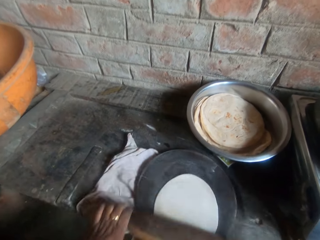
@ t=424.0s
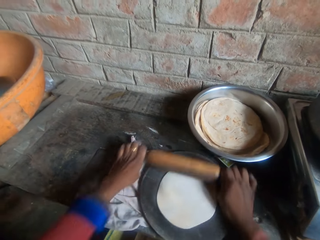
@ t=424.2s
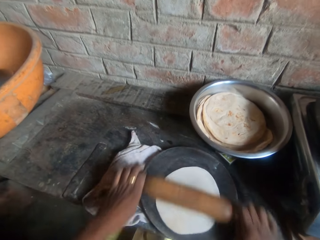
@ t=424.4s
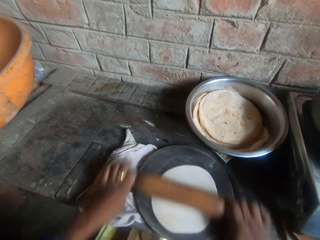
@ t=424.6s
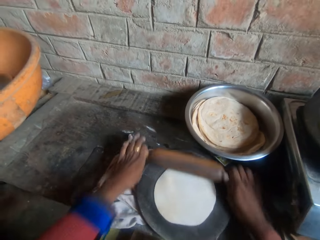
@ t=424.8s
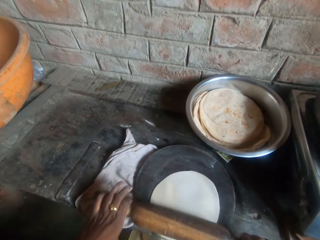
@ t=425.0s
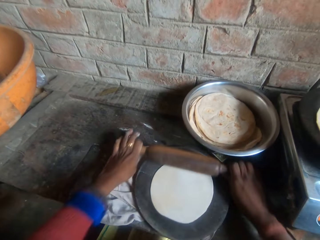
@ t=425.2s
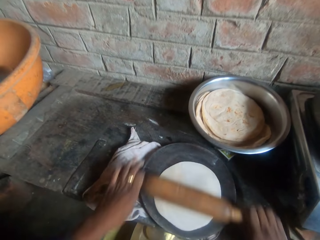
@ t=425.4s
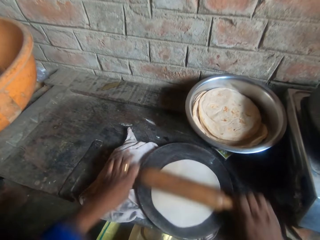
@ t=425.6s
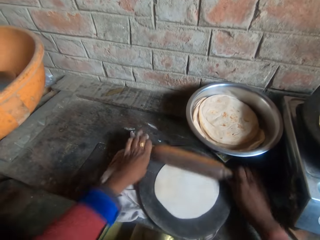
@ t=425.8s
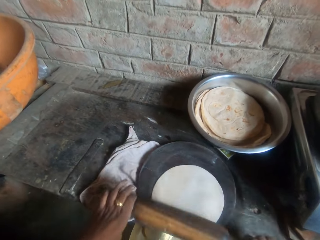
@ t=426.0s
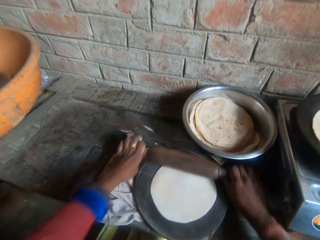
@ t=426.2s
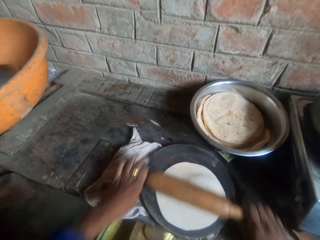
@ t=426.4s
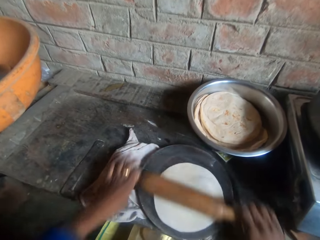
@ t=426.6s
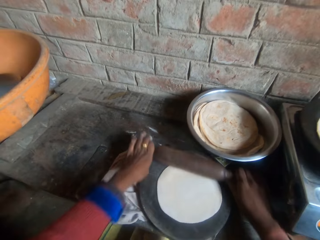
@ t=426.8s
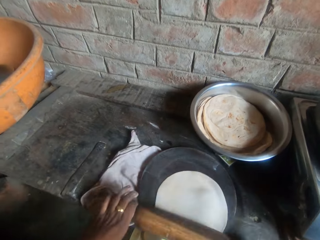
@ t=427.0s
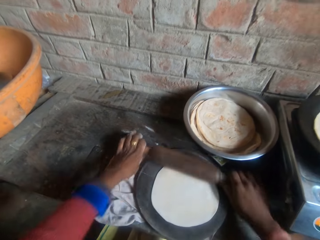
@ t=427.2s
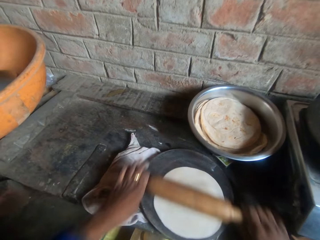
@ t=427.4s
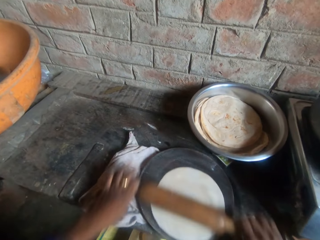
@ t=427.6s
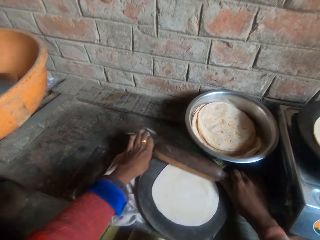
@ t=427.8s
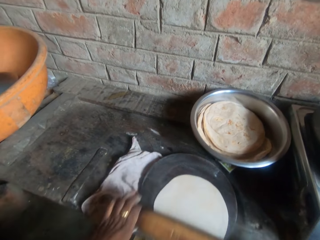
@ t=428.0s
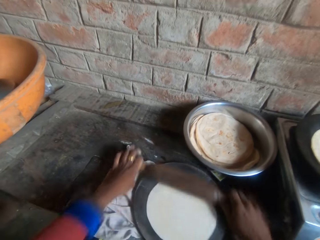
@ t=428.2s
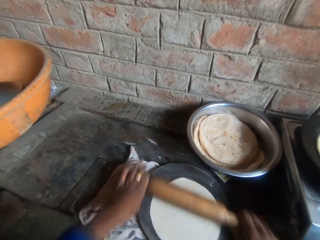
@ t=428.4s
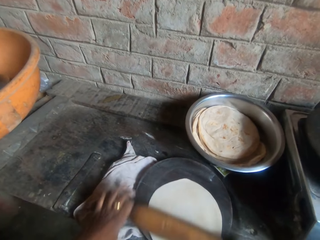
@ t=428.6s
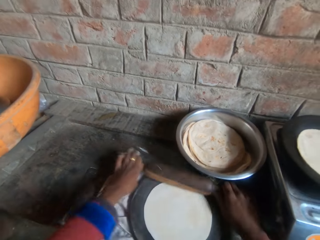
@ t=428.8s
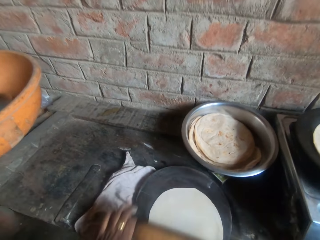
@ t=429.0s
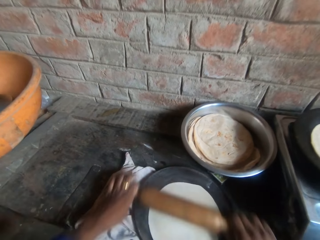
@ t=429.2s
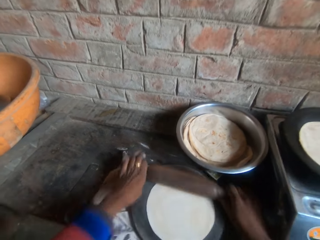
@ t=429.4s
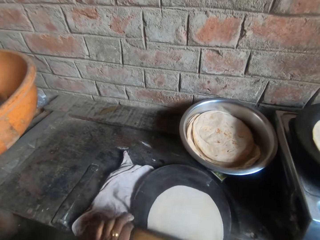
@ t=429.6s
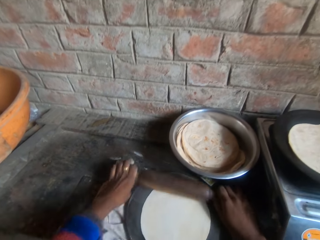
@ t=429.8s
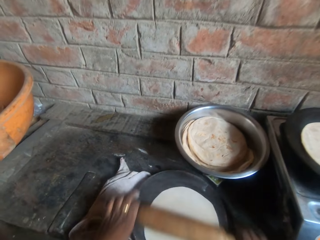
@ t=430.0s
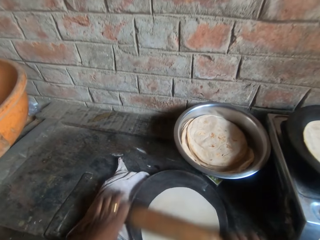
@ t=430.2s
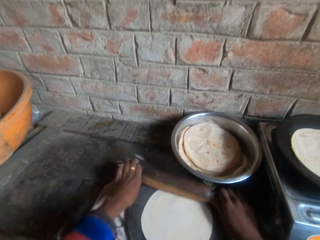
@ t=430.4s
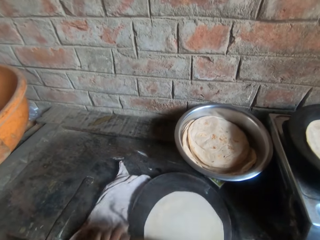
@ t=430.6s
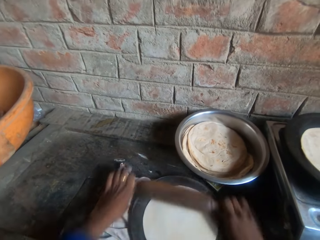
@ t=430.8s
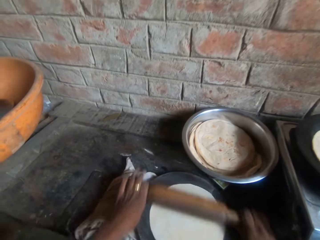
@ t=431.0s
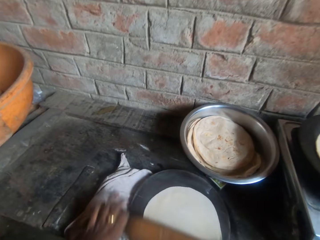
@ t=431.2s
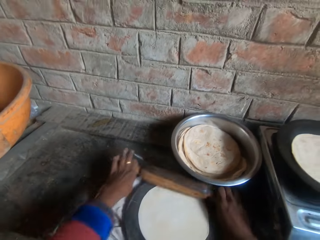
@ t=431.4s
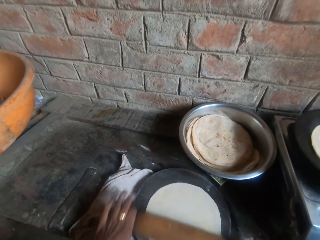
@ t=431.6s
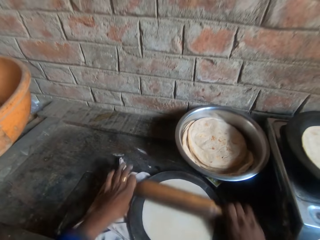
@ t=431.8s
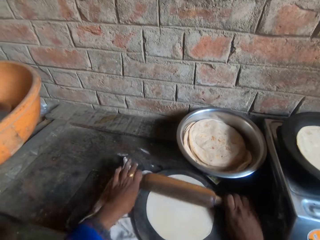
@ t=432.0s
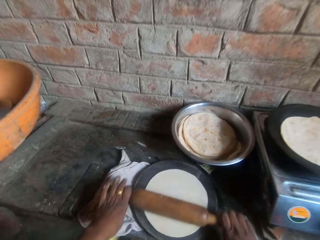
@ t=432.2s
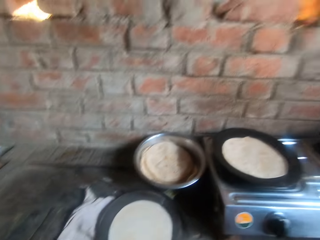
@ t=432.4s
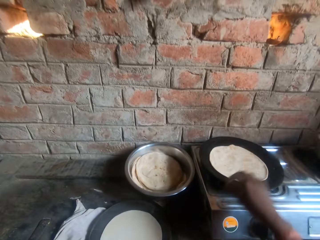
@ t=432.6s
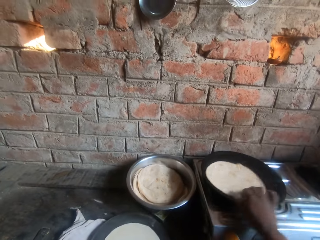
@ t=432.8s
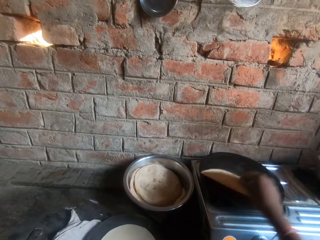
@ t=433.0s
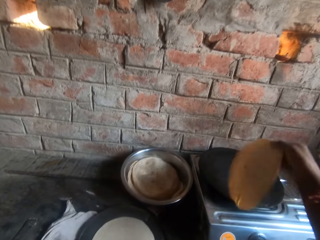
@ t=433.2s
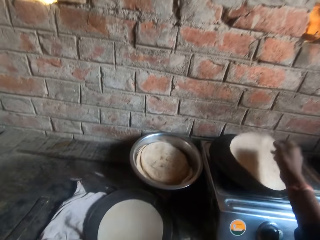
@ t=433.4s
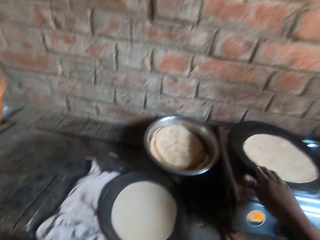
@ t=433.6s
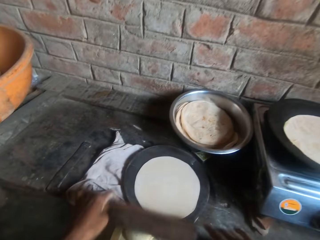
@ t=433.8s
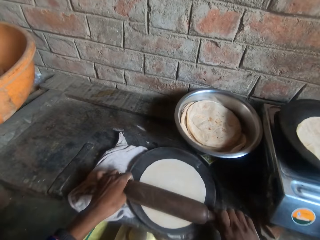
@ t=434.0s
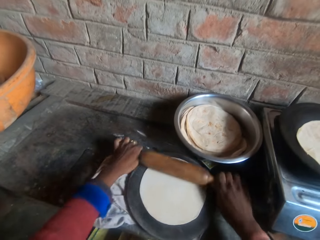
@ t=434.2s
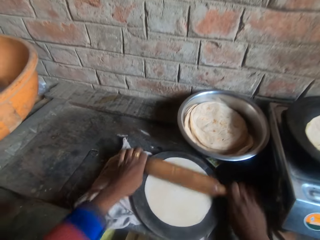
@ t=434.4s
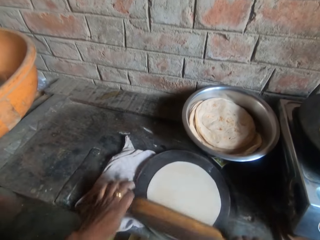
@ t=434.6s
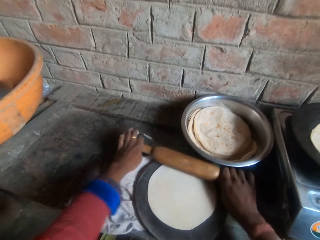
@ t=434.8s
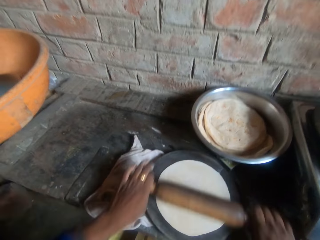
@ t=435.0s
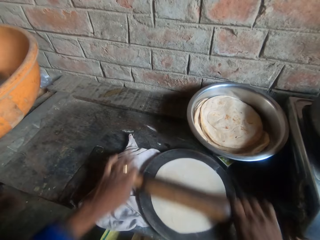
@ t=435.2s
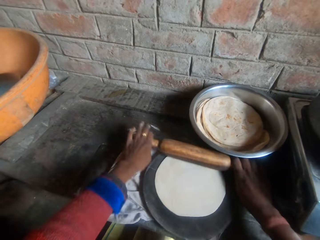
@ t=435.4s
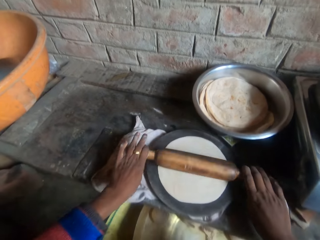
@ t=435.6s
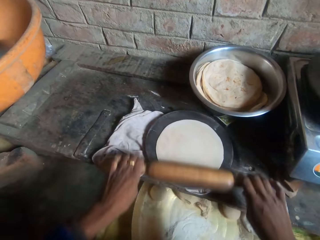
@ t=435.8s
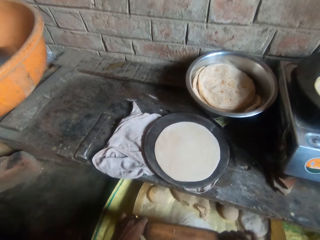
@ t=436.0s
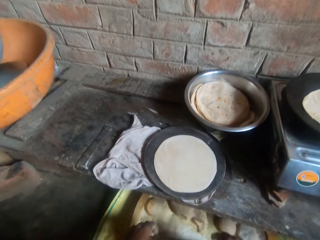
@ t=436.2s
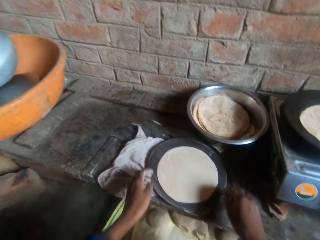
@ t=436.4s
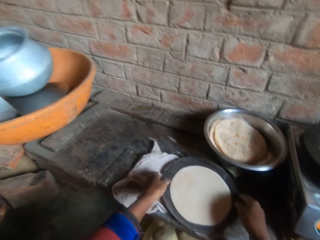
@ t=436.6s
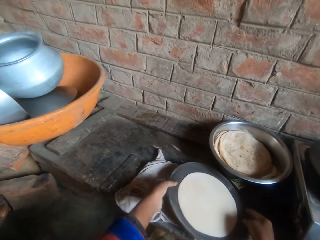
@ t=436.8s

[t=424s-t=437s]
The camera wearer flips the roti on the griddle. They lift the tortilla on the pan. They knead the dough on the board with a rolling pin.

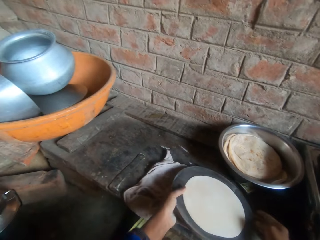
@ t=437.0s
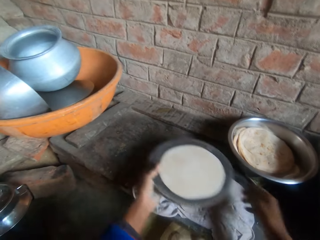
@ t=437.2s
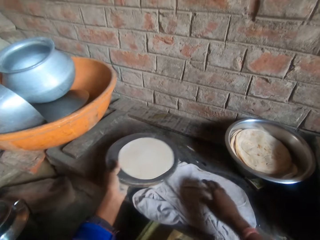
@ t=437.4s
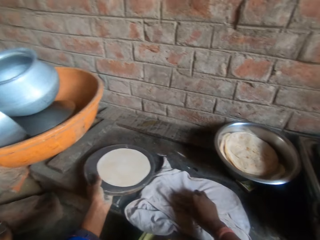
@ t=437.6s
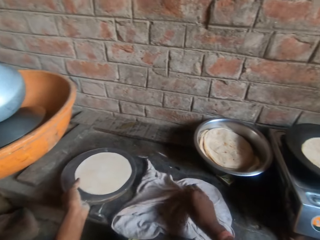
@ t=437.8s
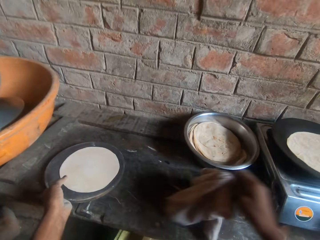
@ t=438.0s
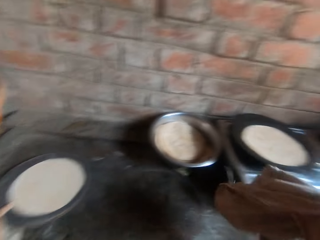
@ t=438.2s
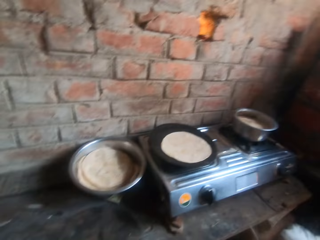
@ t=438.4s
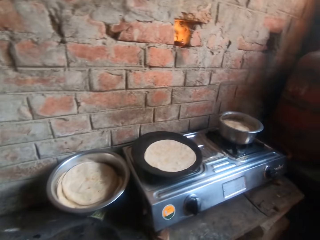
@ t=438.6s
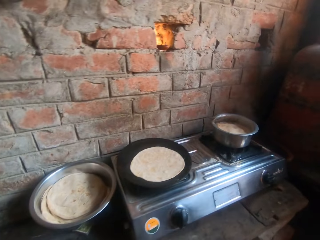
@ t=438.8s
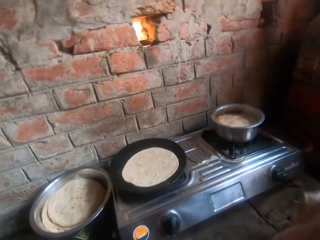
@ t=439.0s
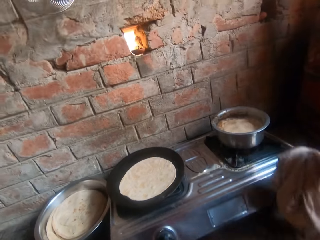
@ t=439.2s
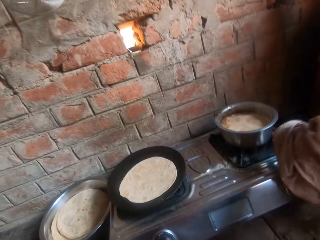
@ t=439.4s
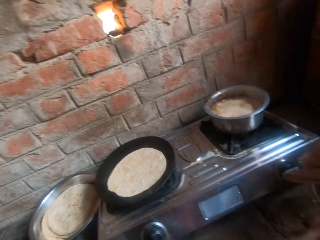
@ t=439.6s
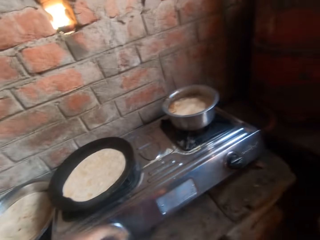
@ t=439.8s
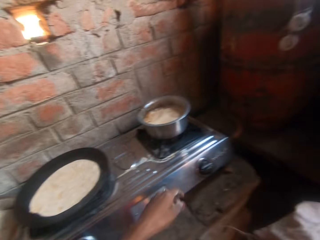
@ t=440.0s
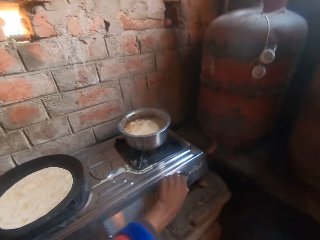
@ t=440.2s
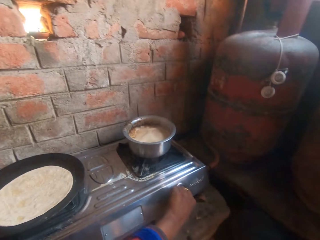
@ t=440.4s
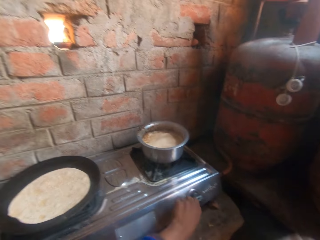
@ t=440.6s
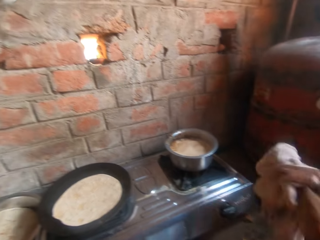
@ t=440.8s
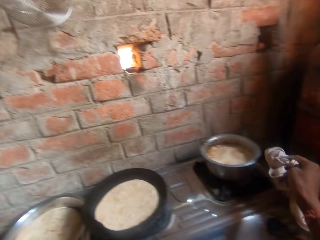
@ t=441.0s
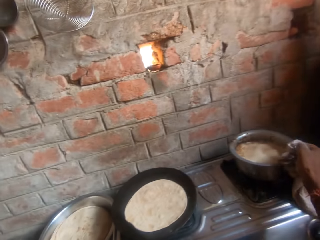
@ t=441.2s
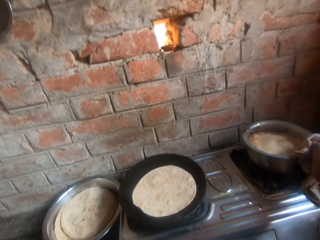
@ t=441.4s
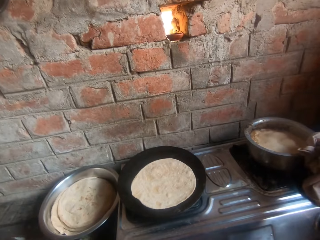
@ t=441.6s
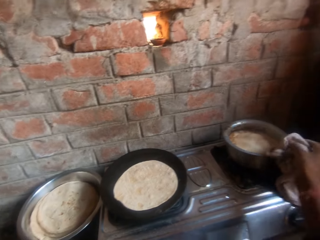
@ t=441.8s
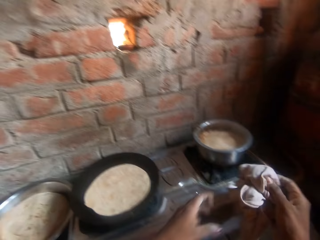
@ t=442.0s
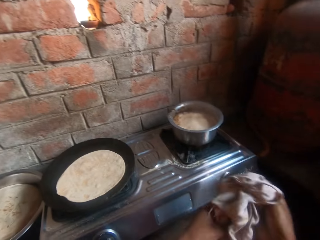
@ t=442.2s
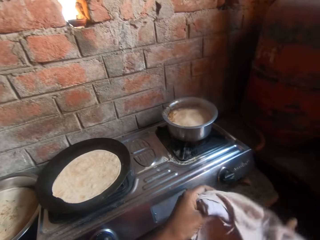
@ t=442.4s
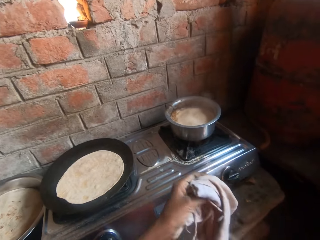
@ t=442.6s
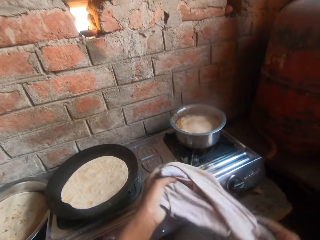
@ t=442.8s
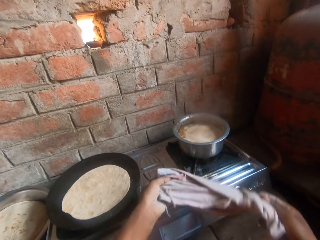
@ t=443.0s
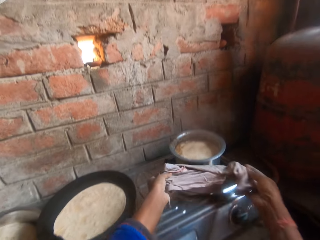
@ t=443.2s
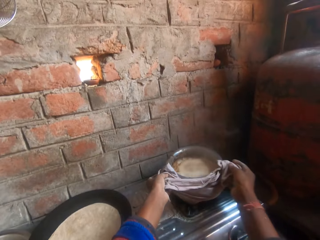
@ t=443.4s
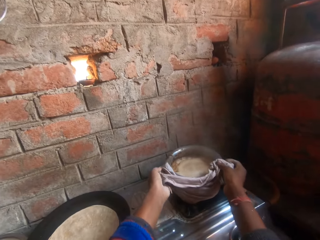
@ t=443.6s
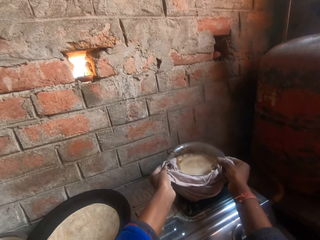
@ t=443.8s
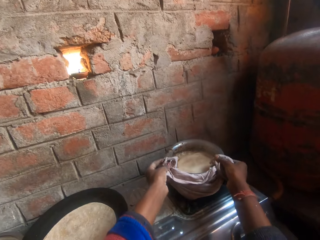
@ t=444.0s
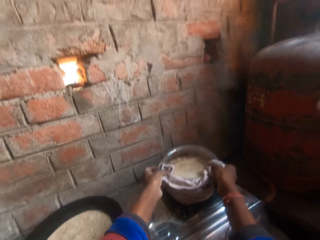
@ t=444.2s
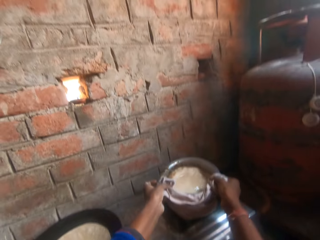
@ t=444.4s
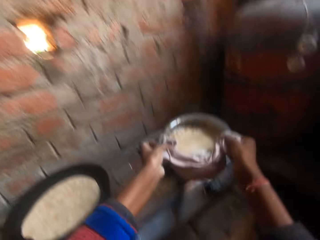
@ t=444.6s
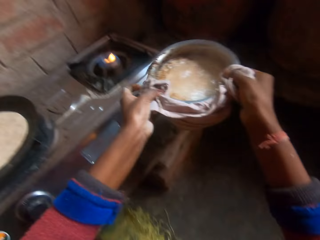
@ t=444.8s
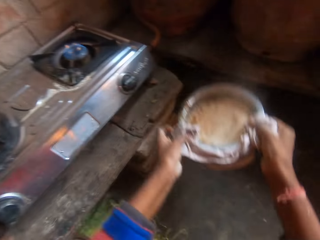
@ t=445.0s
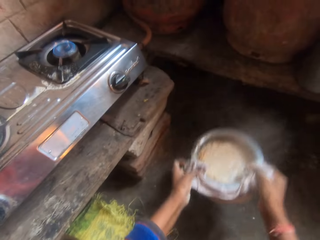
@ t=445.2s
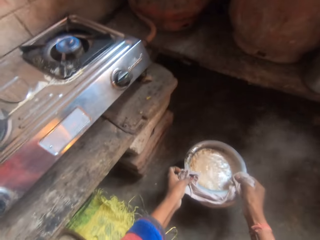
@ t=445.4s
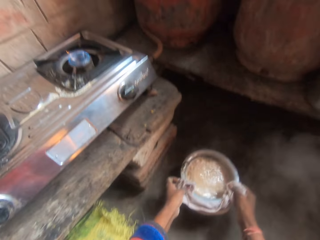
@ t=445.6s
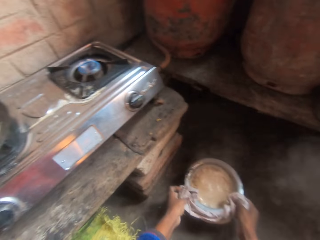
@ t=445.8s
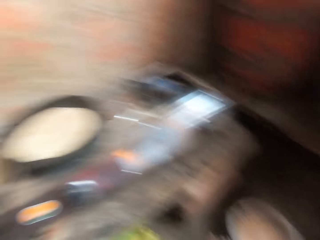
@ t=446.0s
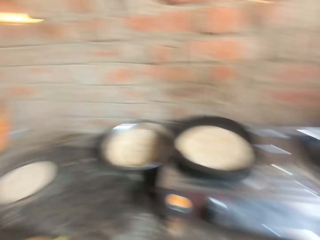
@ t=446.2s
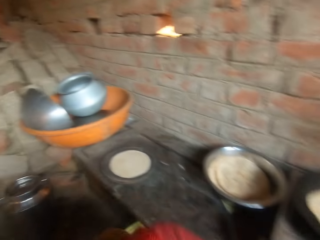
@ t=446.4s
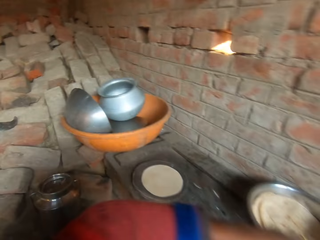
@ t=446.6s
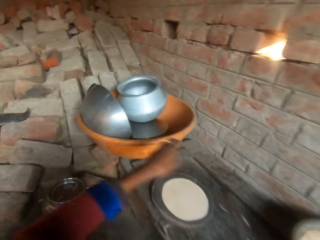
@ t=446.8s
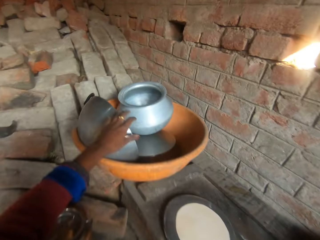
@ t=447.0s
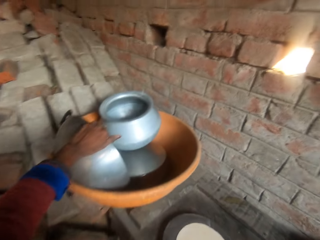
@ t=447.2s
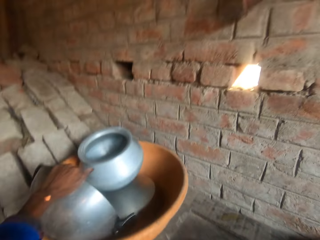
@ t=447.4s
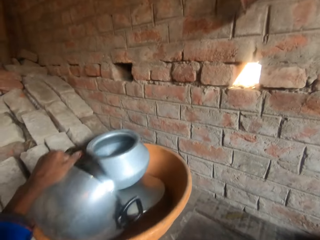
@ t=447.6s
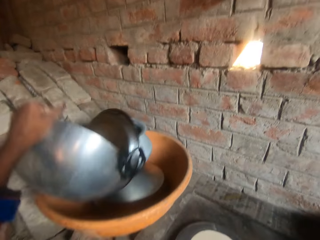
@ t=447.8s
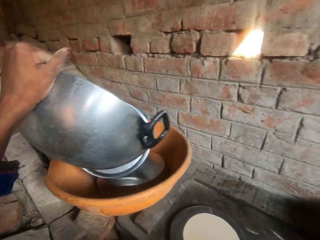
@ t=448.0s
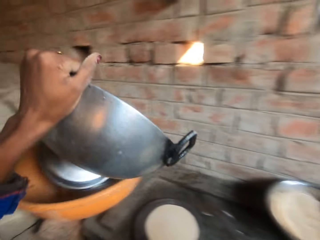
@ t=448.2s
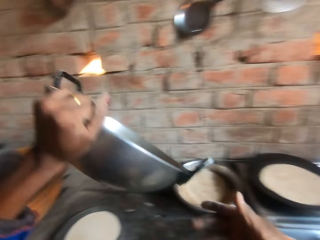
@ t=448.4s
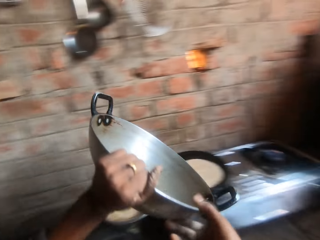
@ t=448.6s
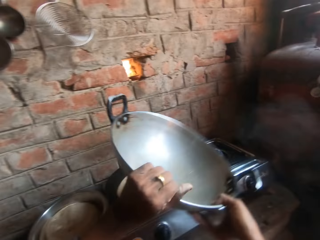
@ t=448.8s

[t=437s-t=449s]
The camera wearer drops the rolling pin in the bucket. They take the pastry board. They pick up a cloth from the table. They adjust the board on the table. They turn the cooker knob. They move the pot from the cooker to the floor. They hold the pot with the cloth. They put the pot down. They pick up a pot from the bucket on the table.
